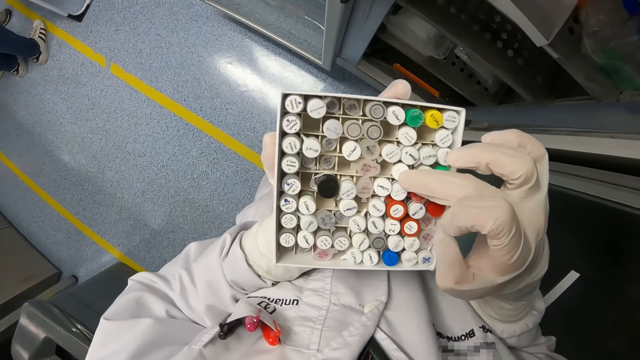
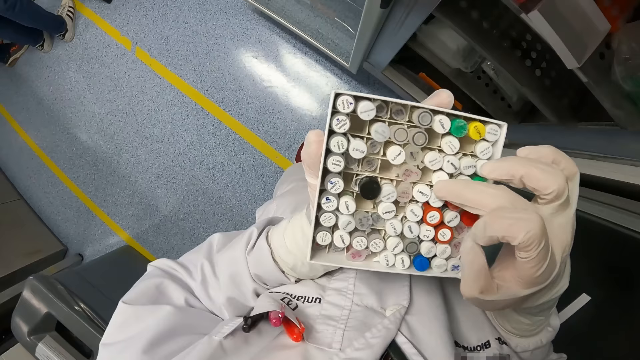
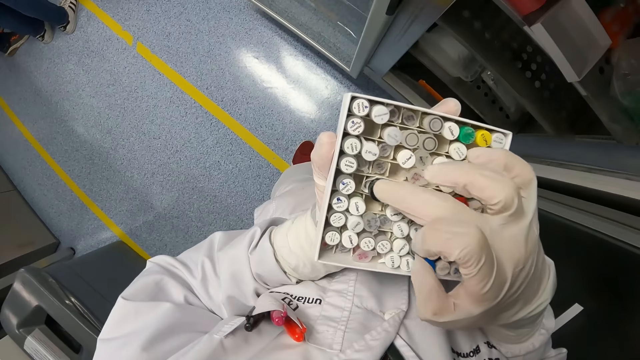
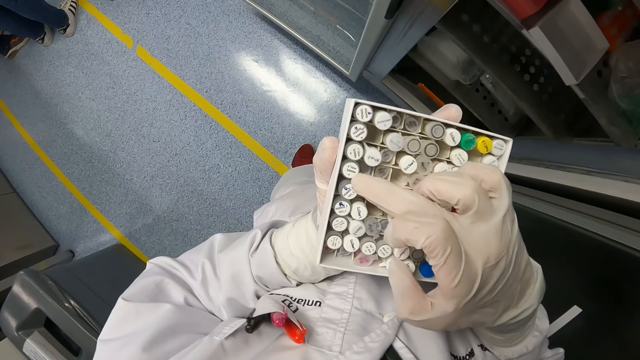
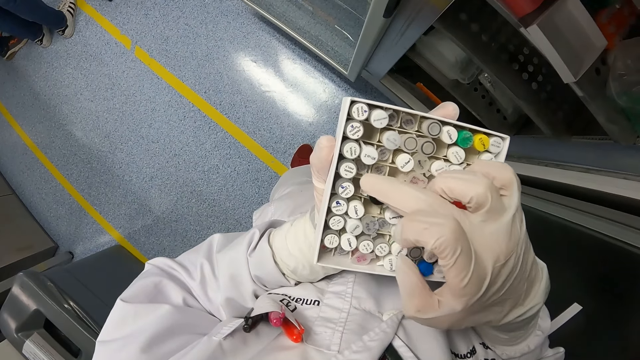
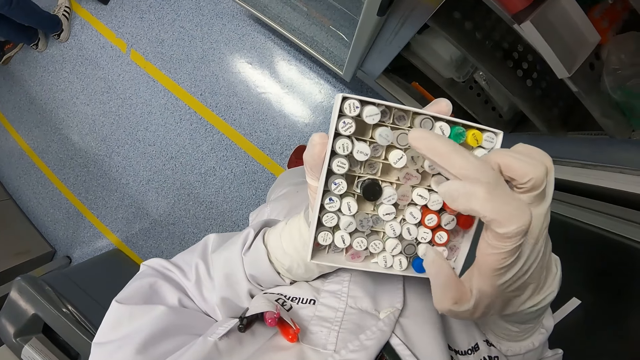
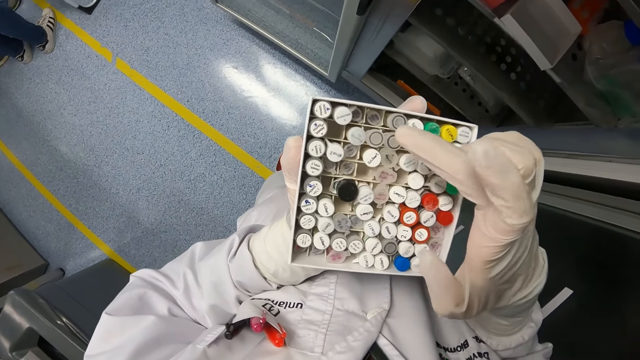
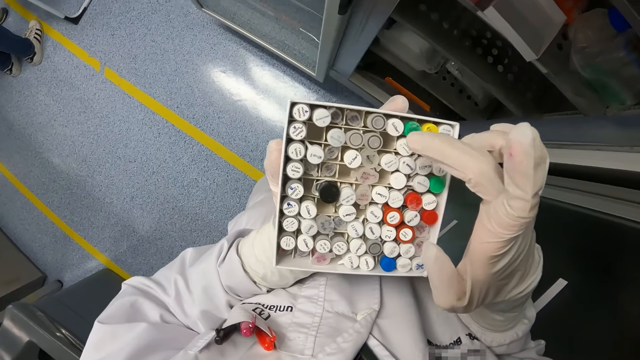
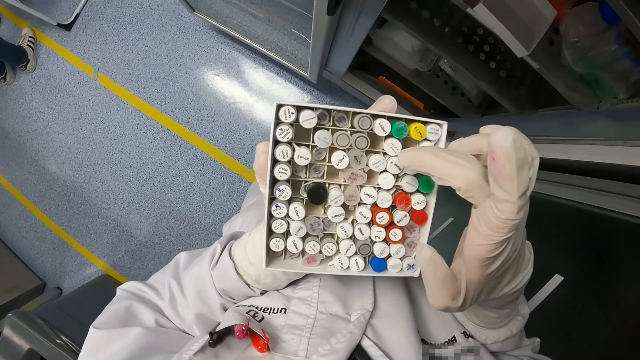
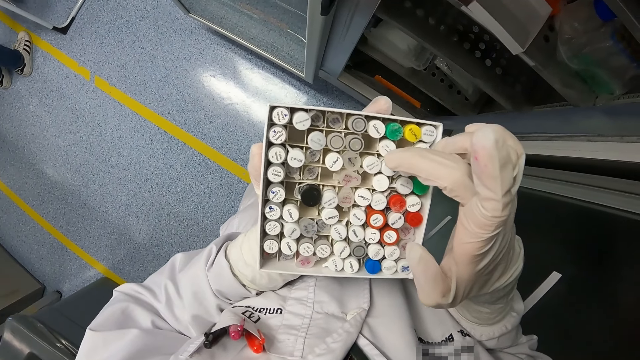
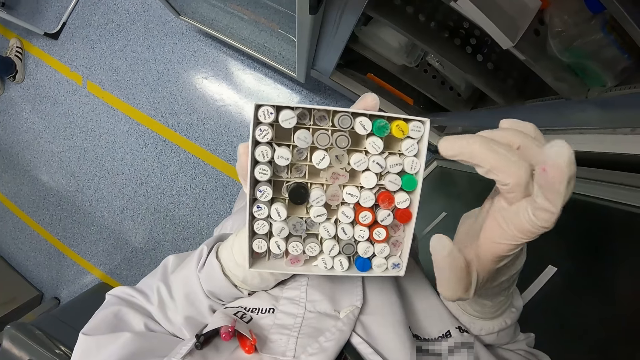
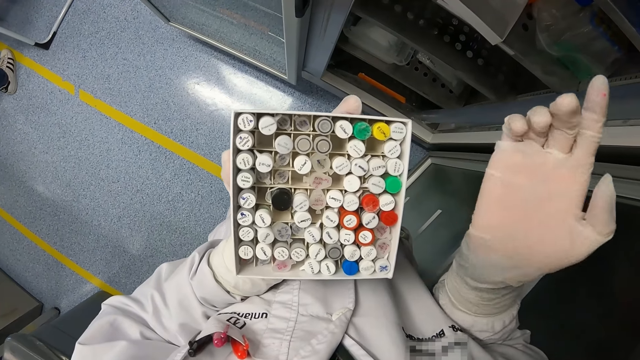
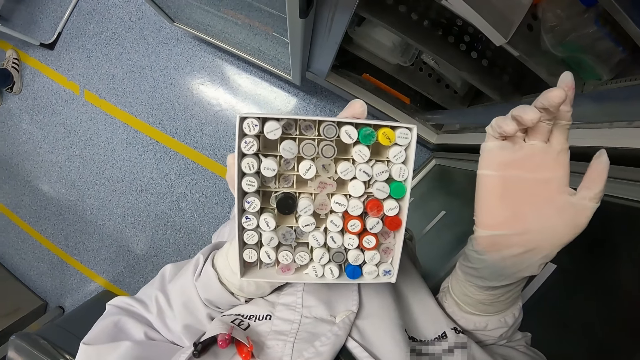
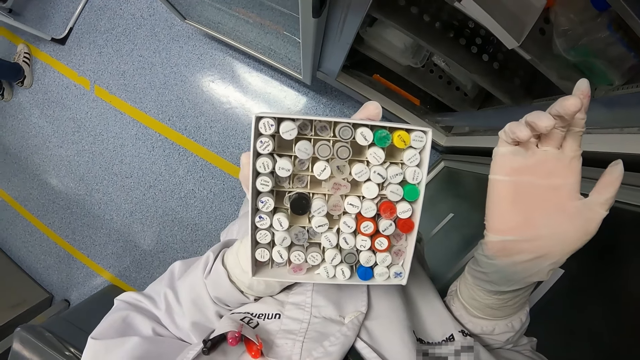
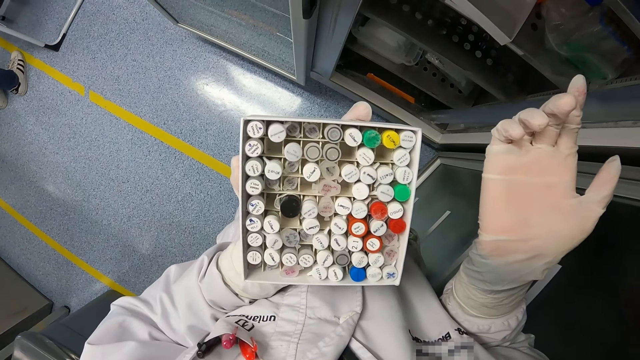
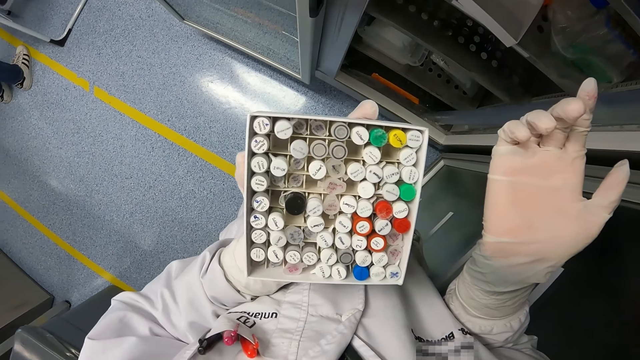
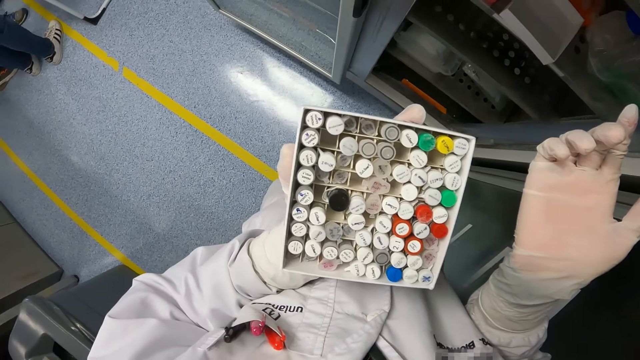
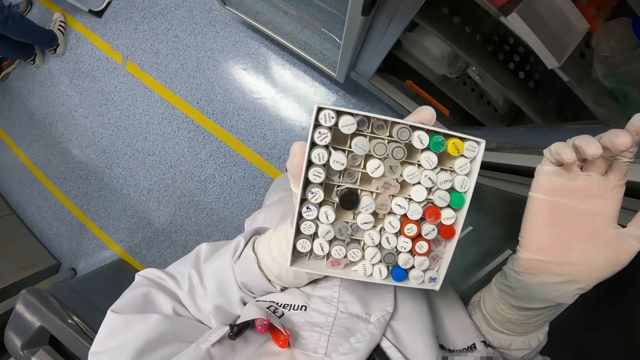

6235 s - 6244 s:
The camera wearer touches solution sample test tubes in a test tube pack with his gloved right hand. He looks at the lab tubes.

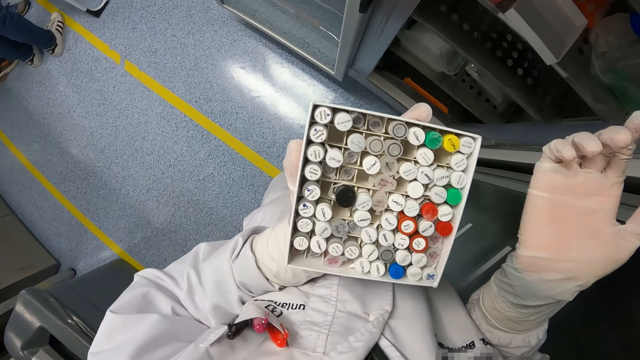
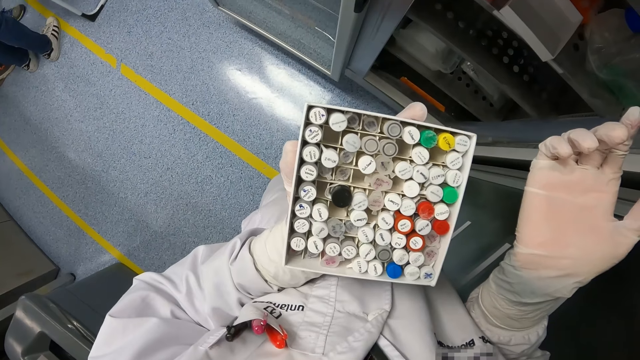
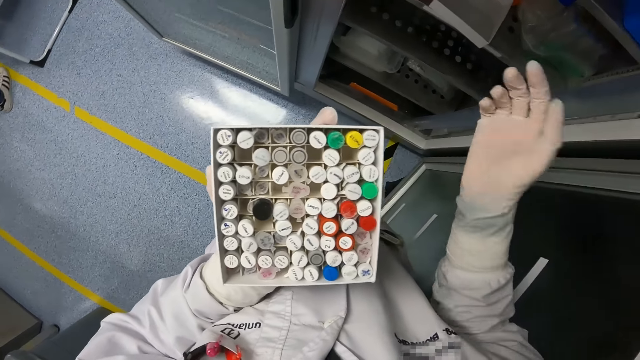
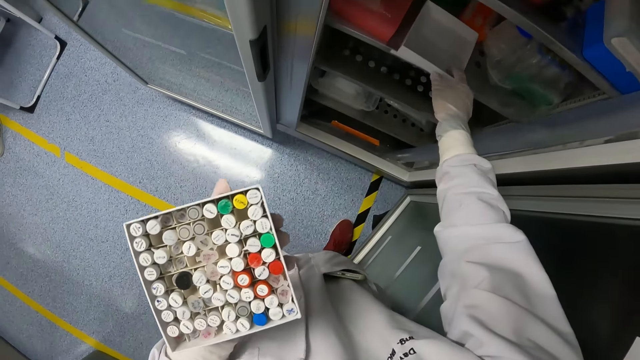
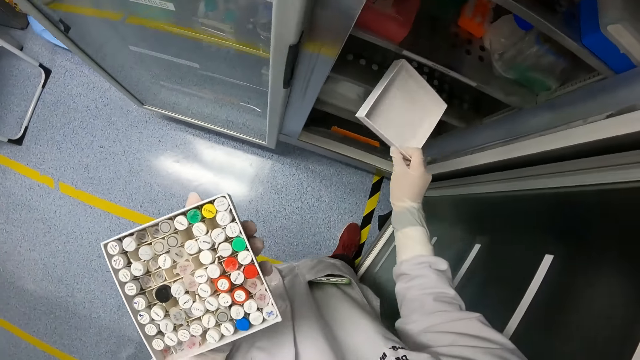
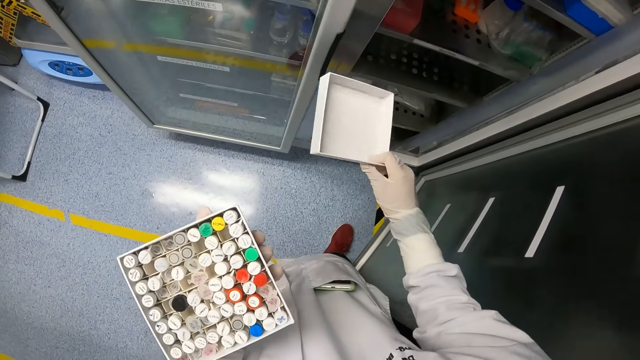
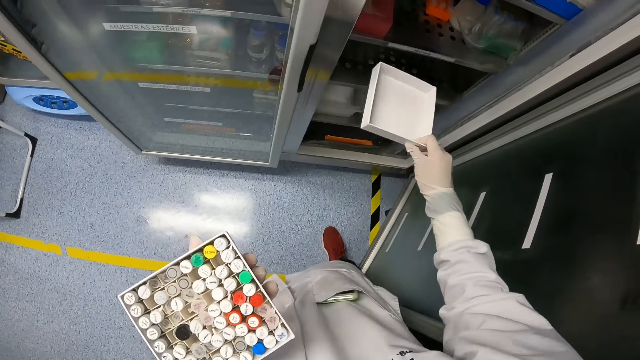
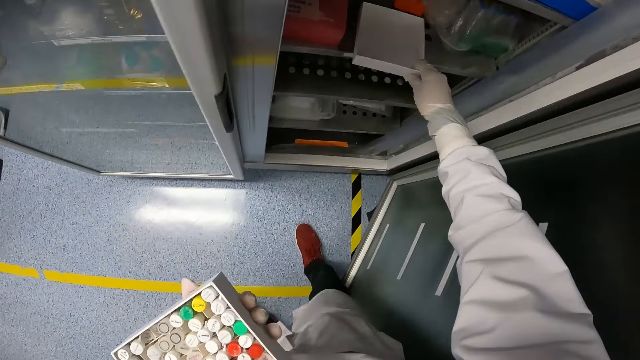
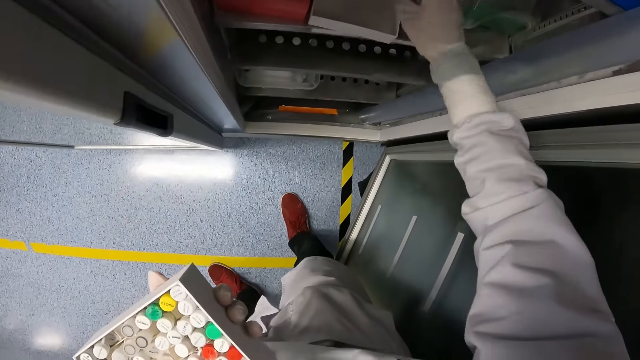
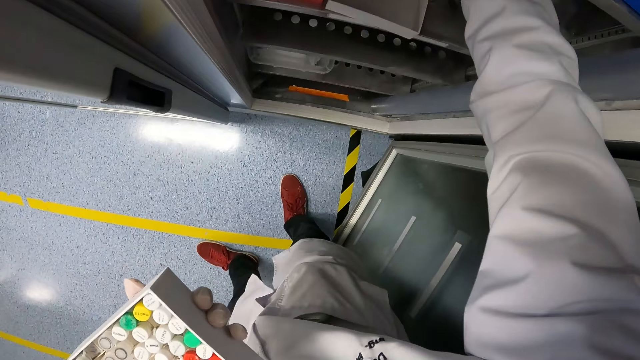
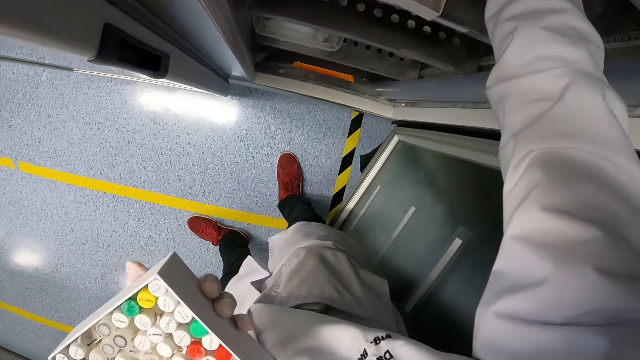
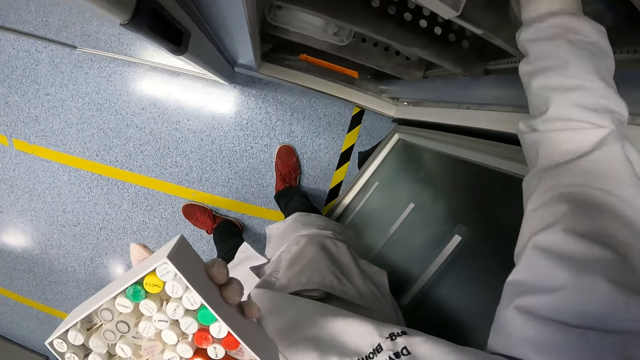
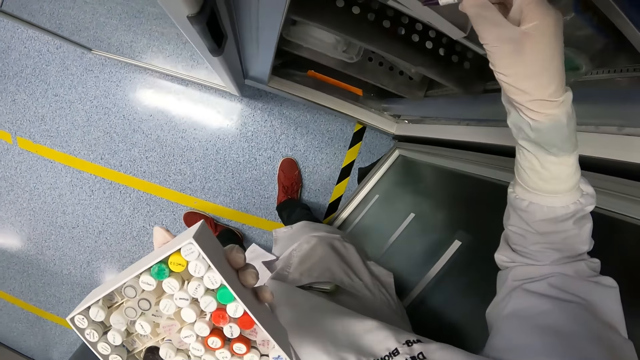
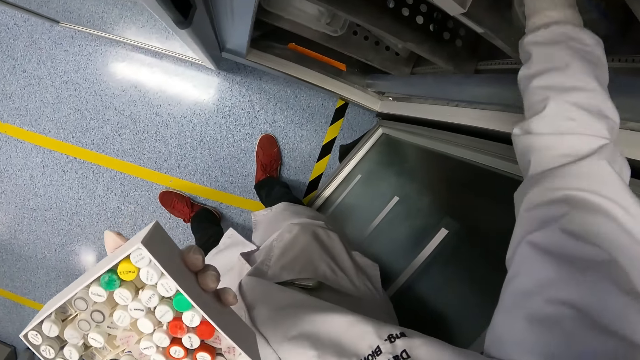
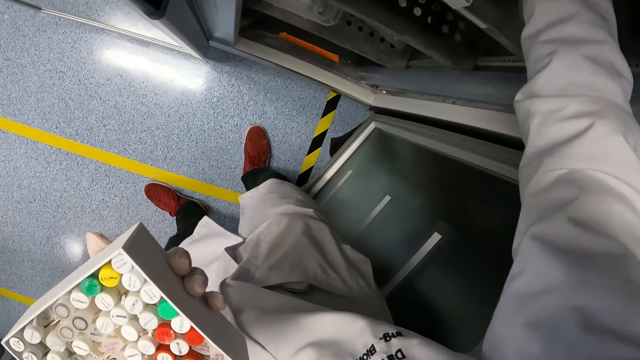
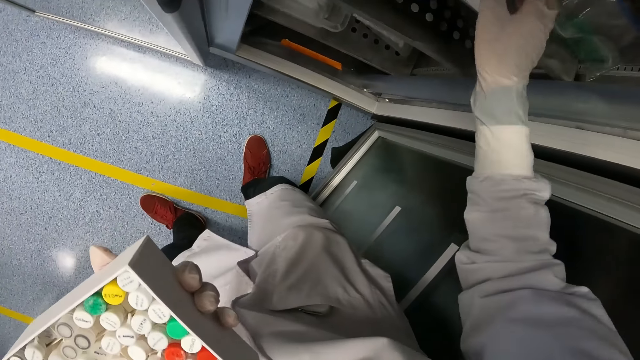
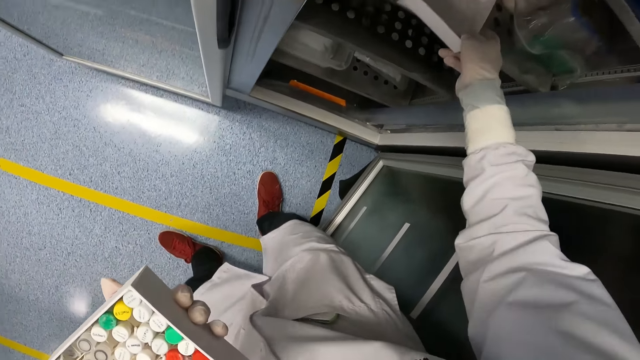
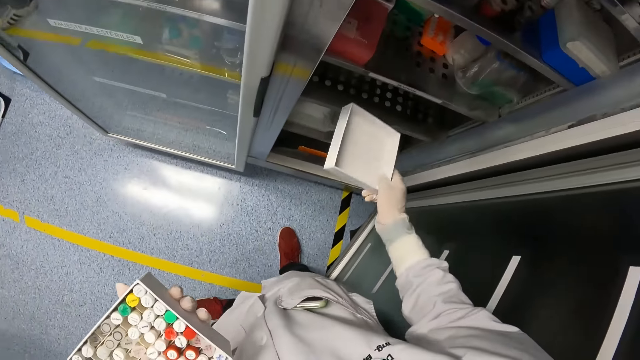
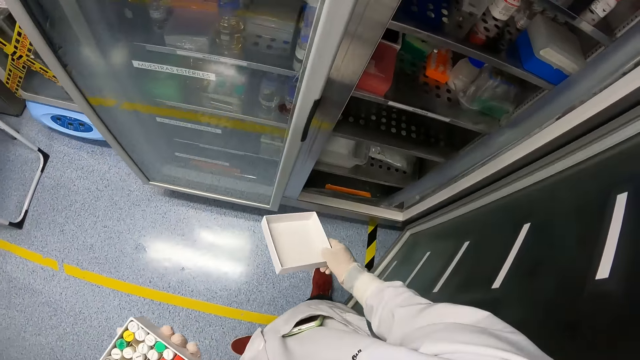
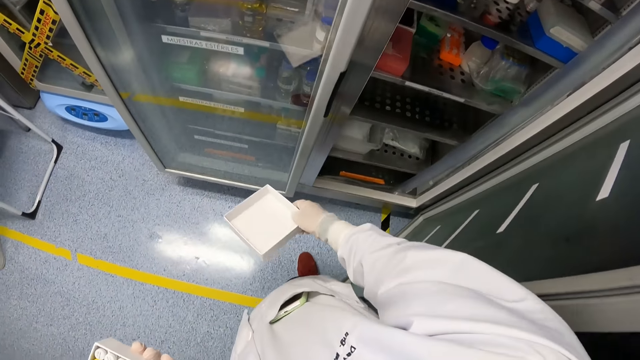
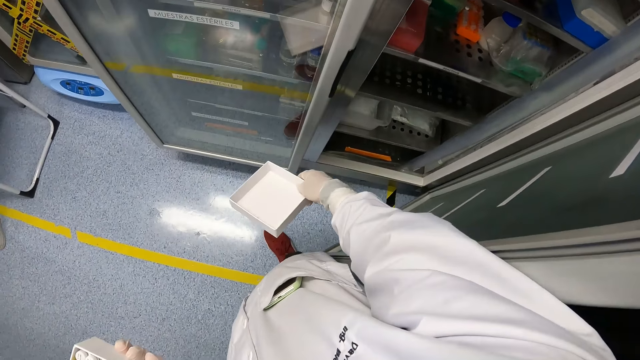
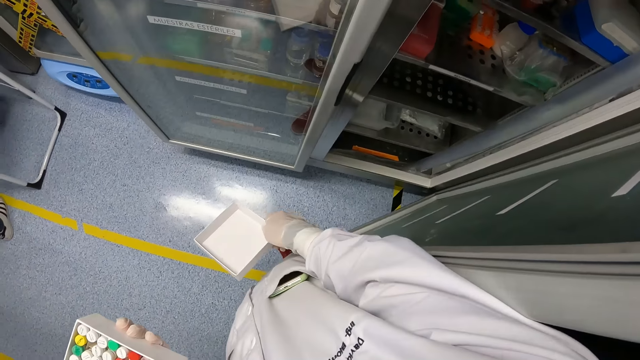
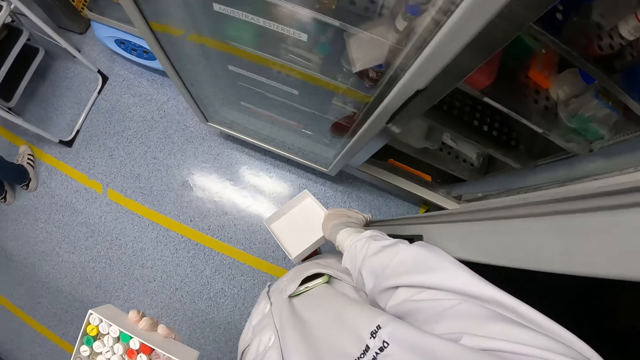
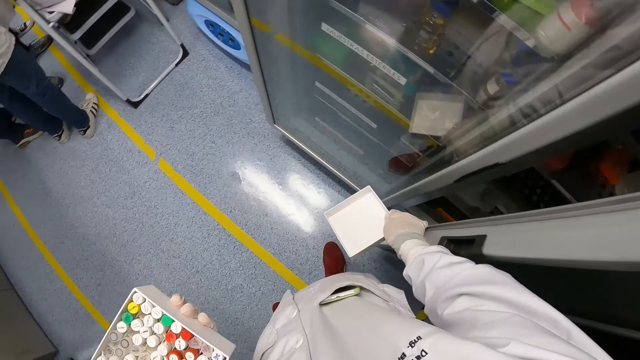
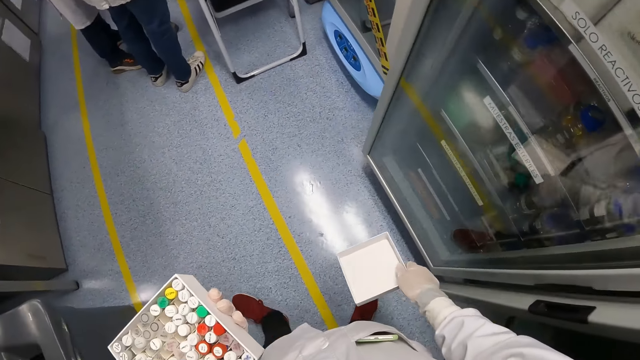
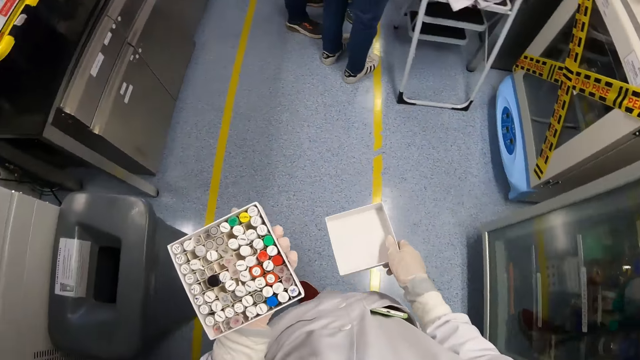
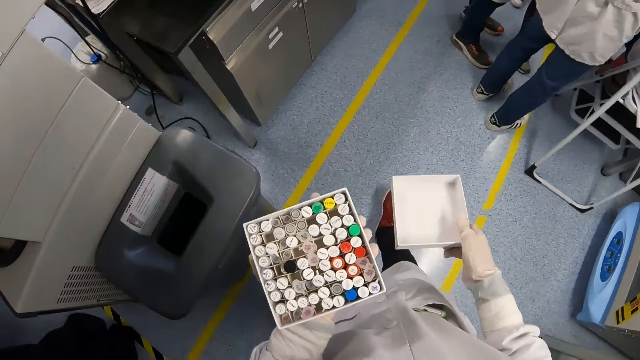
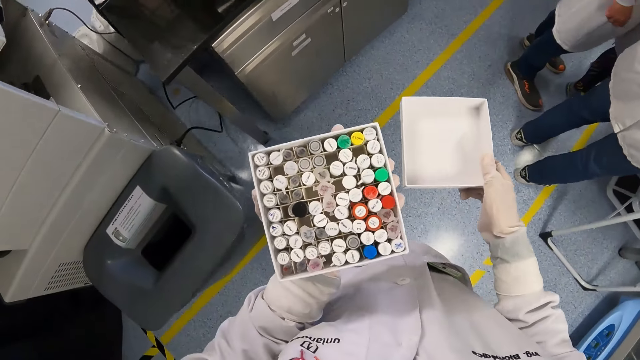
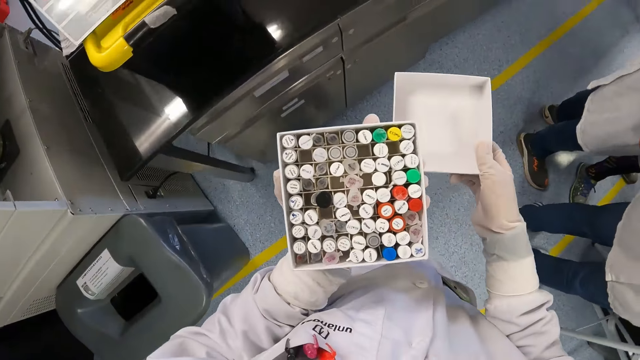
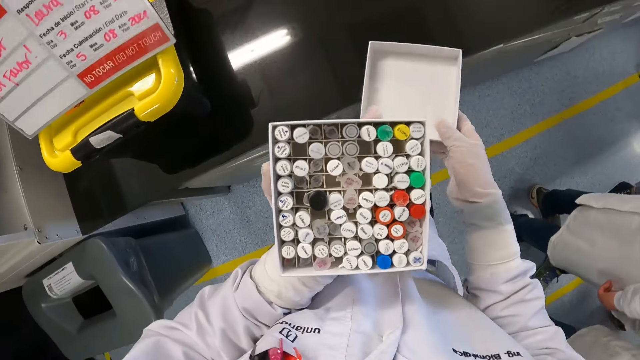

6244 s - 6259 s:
The camera wearer picks the cover of the test tube pack from a laboratory refrigerator with his gloved right hand. He drops the cover of the test tube pack in the laboratory refrigerator with his gloved right hand. He picks the cover of the test tube pack from the laboratory refrigerator with his gloved right hand. He closes the laboratory refrigerator with his gloved right hand. A group of people stand together in the laboratory. The camera wearer walks around.
